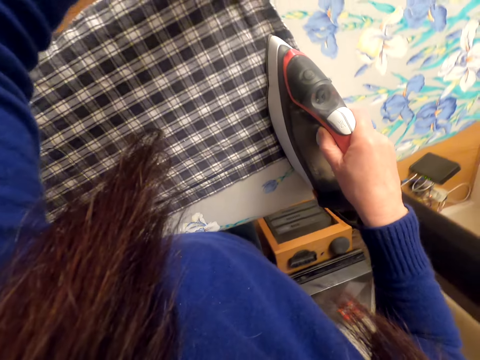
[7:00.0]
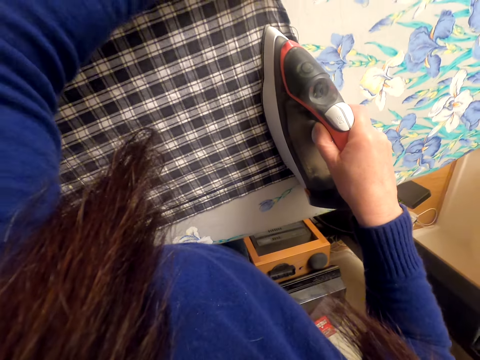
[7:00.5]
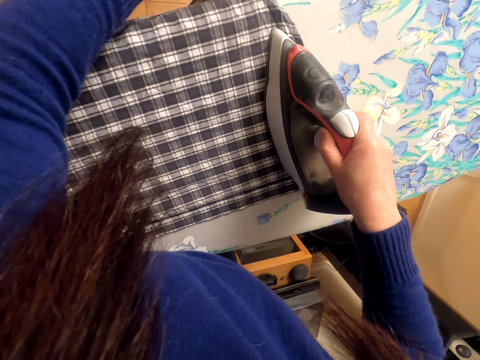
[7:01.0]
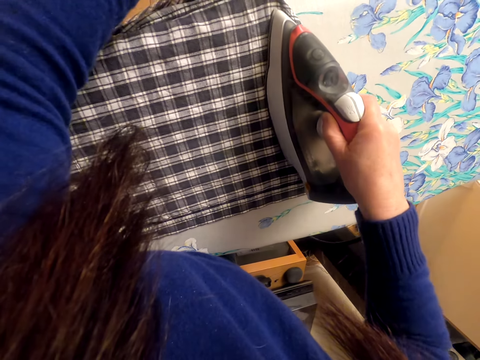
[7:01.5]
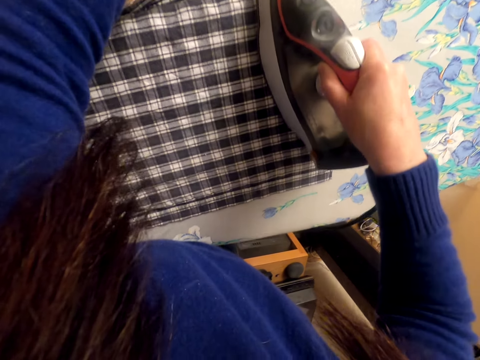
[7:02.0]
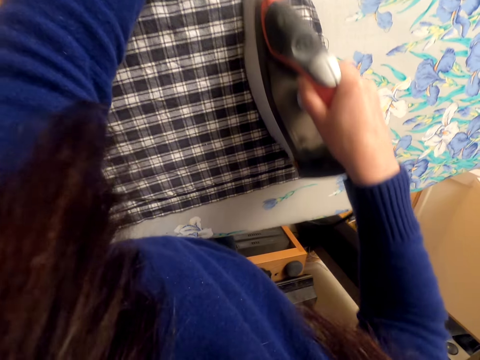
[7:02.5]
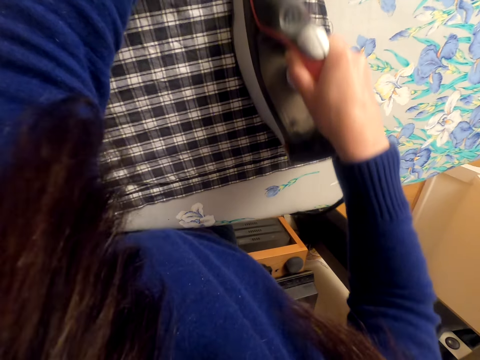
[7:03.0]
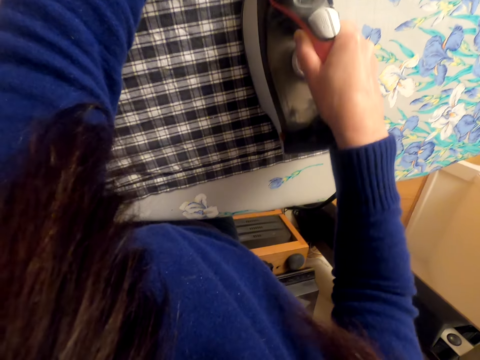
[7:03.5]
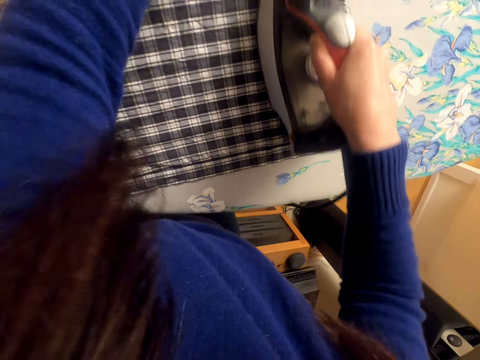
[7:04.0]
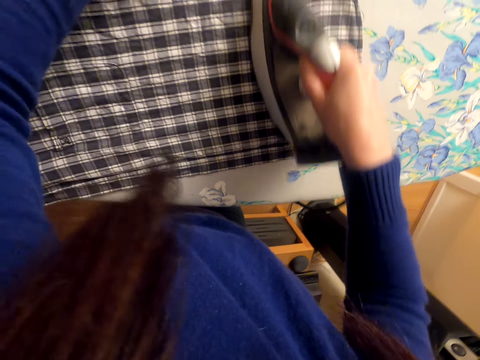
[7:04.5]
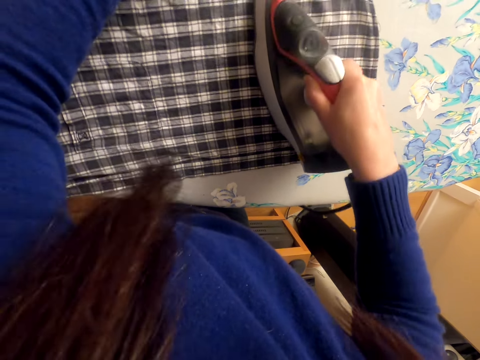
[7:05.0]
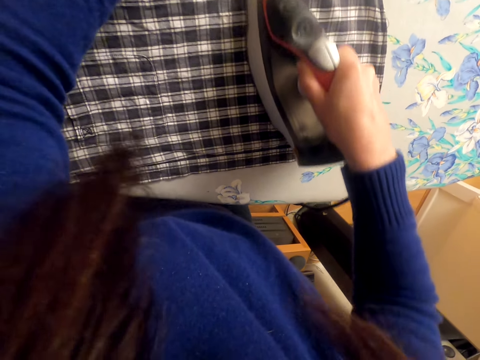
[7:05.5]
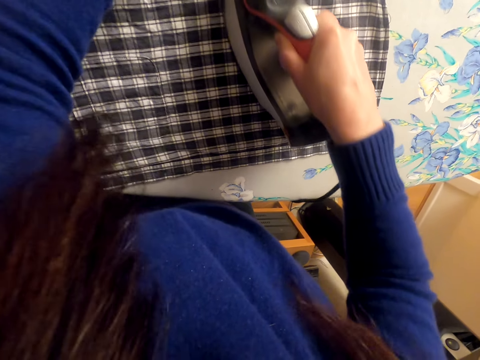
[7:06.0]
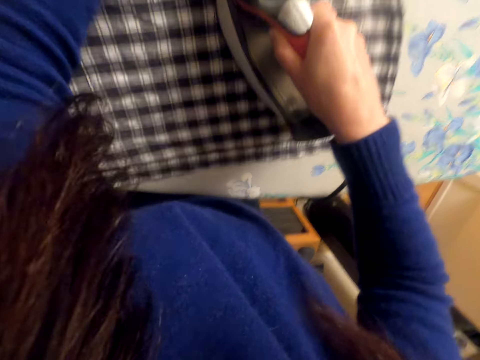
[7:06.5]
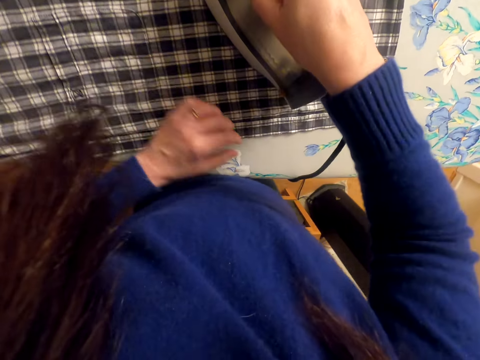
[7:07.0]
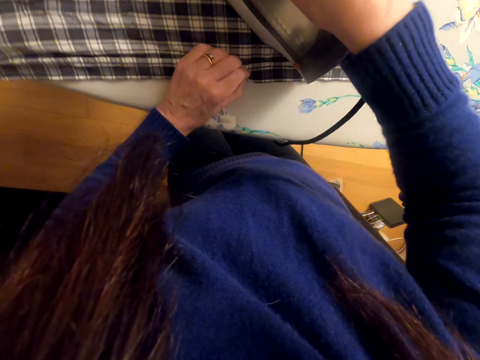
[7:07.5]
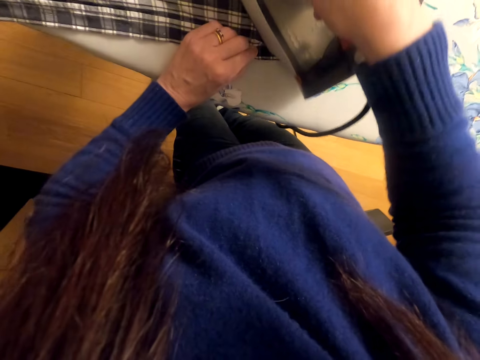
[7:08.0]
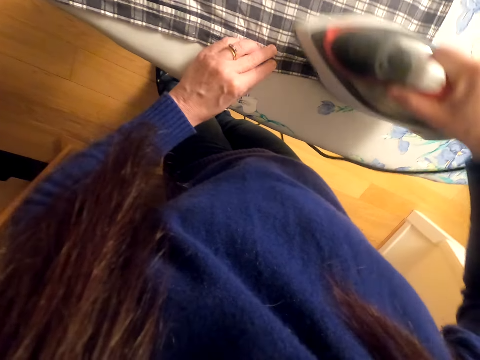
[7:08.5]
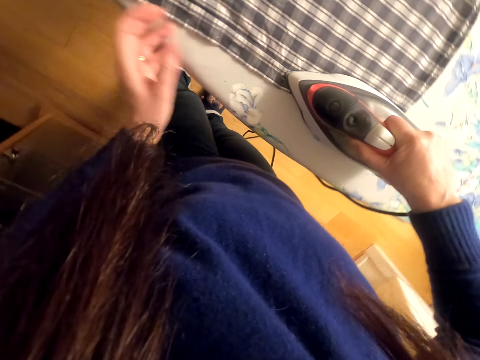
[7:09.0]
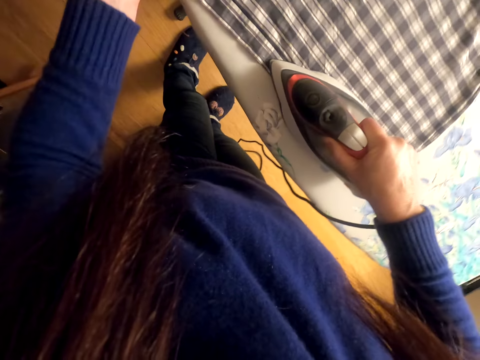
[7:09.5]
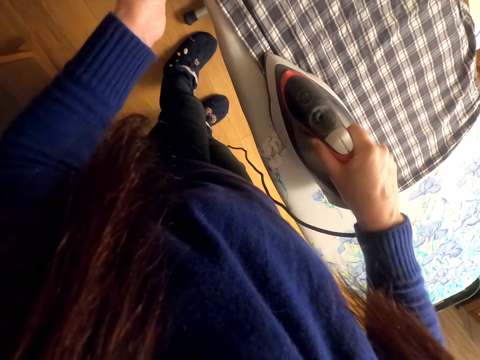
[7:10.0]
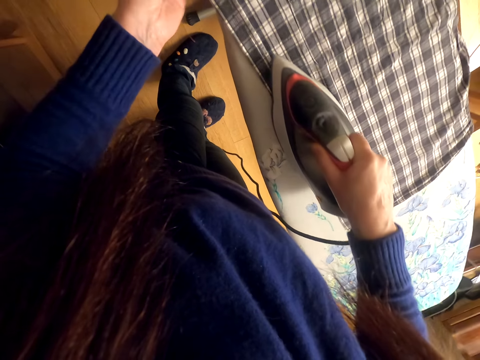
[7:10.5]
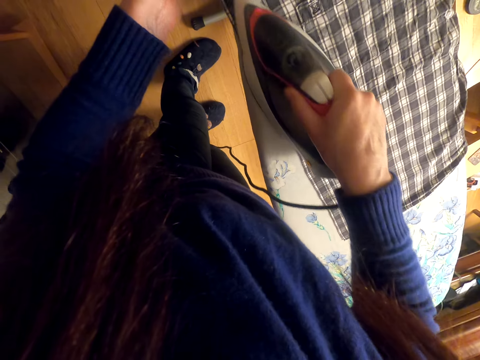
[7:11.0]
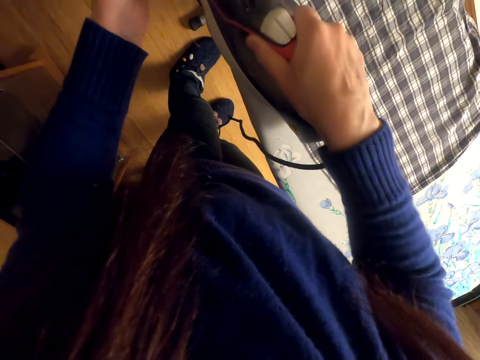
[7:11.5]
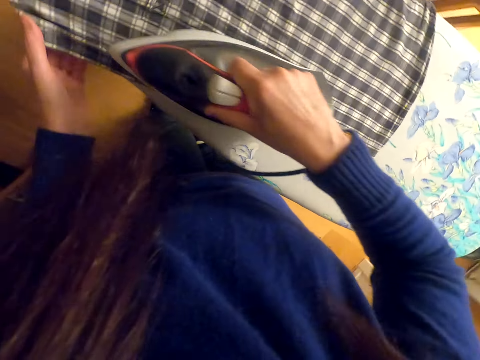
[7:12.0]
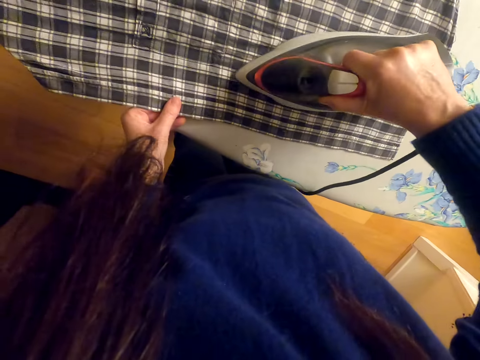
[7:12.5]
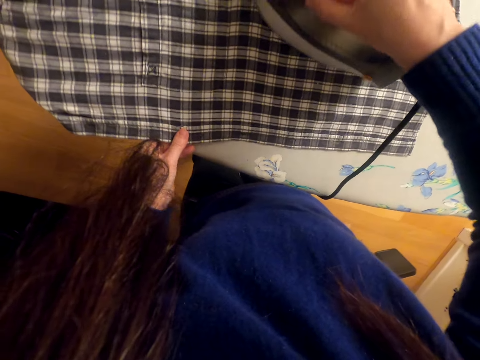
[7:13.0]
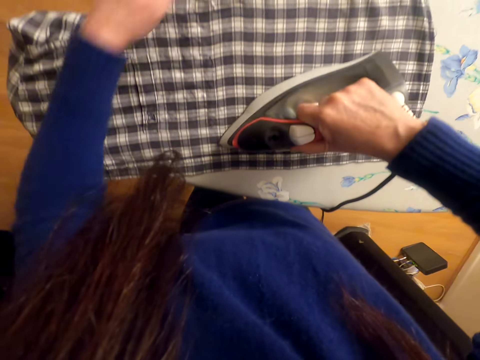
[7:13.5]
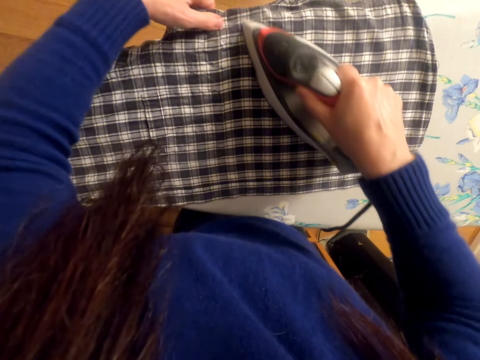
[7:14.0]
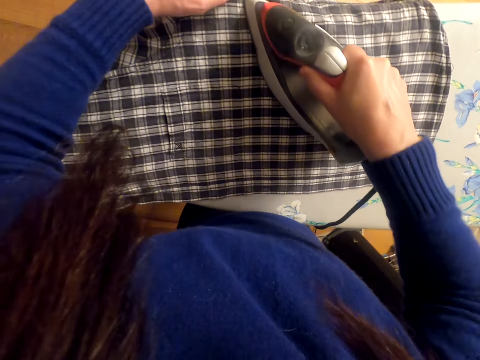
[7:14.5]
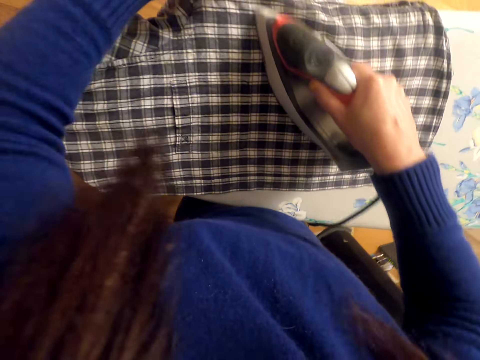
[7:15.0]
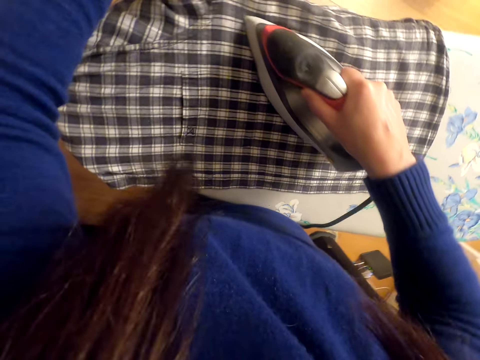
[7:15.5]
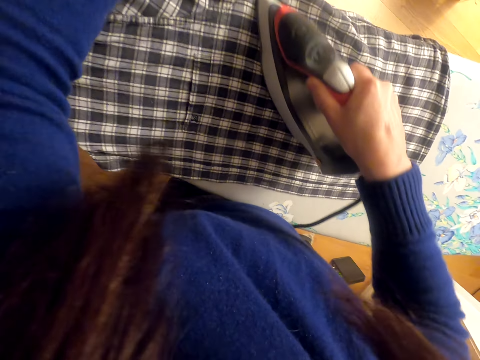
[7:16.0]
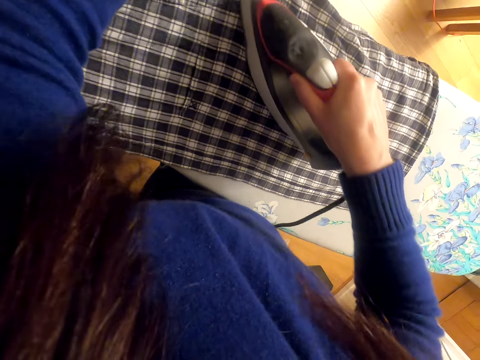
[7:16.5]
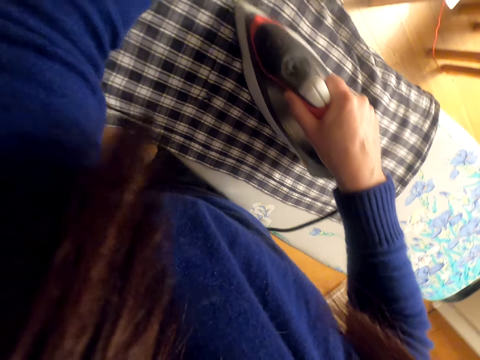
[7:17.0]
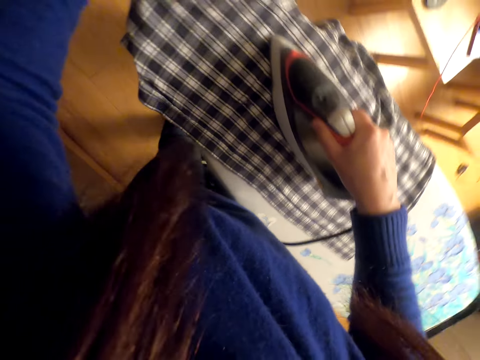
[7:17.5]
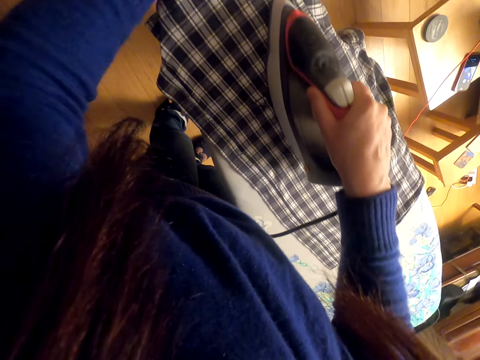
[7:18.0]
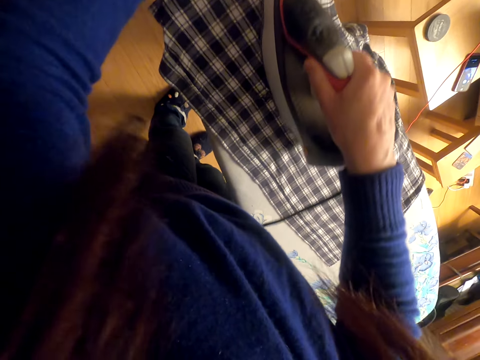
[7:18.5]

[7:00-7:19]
The camera wearer moves the left hand. They iron the cloth. They lift the left hand. They iron the cloth.

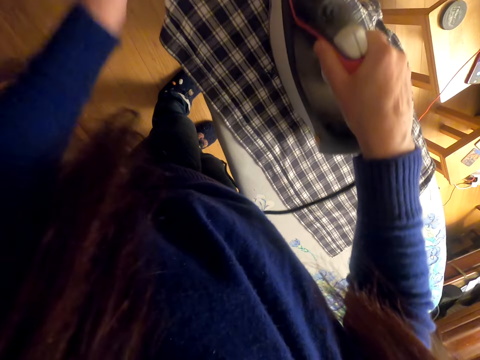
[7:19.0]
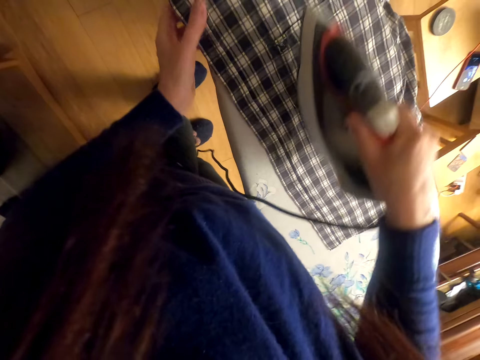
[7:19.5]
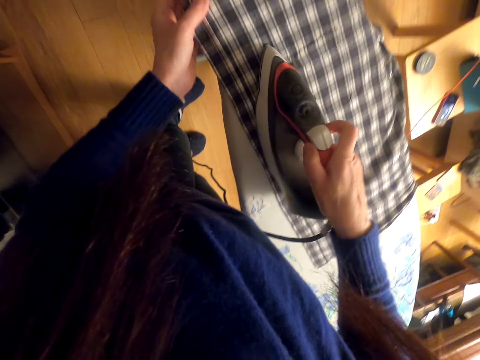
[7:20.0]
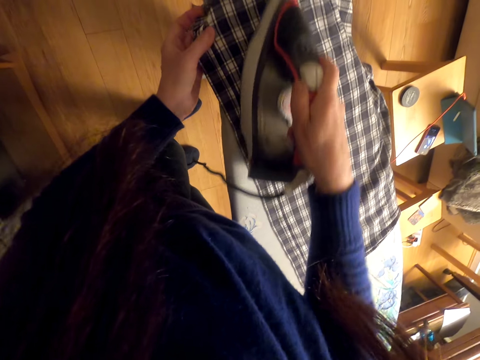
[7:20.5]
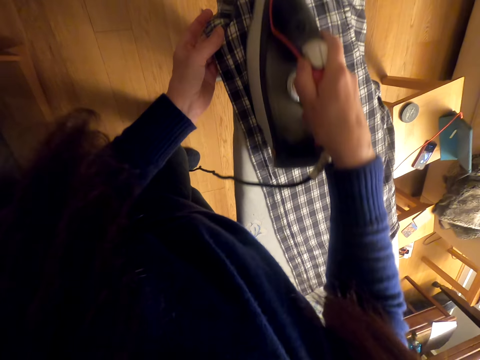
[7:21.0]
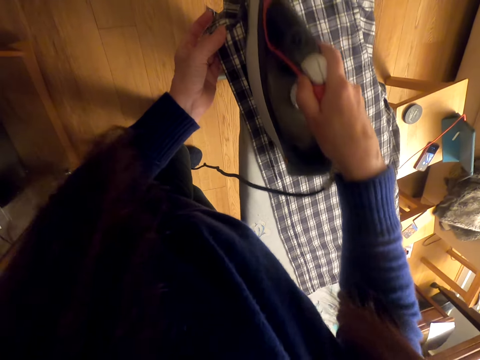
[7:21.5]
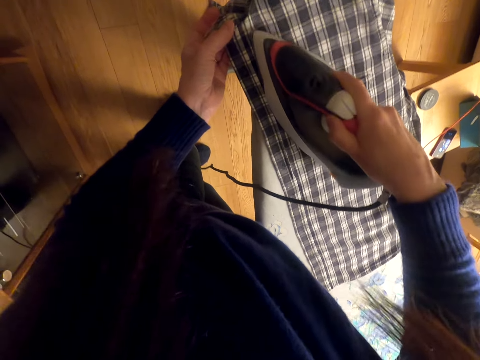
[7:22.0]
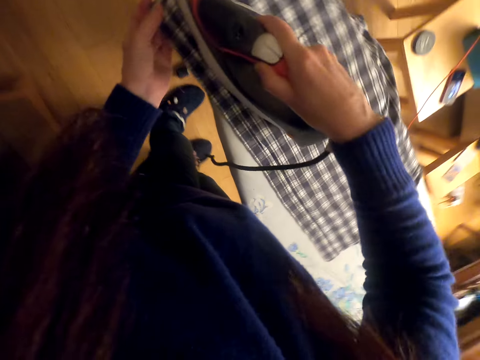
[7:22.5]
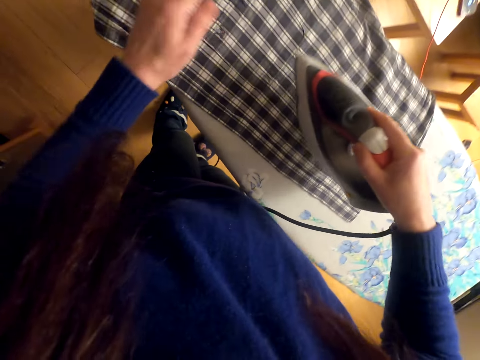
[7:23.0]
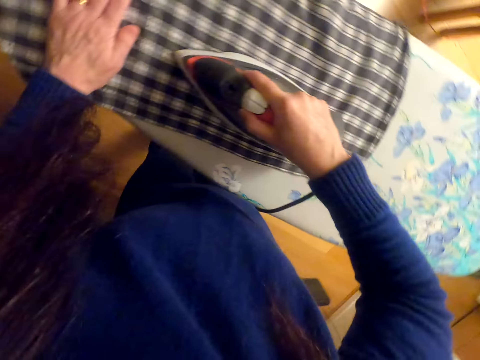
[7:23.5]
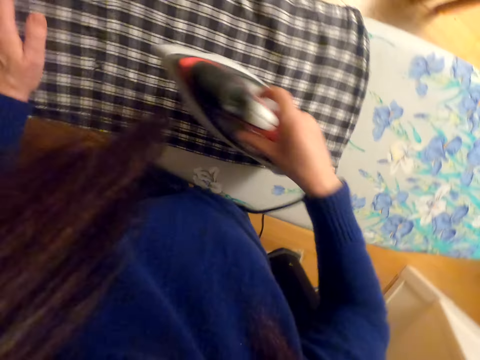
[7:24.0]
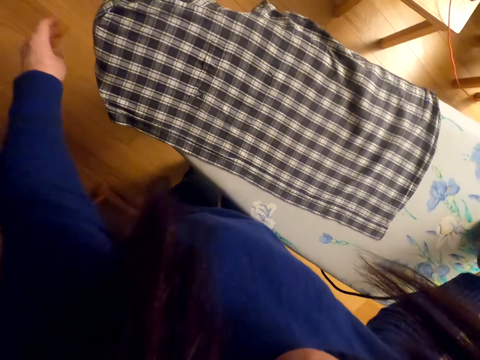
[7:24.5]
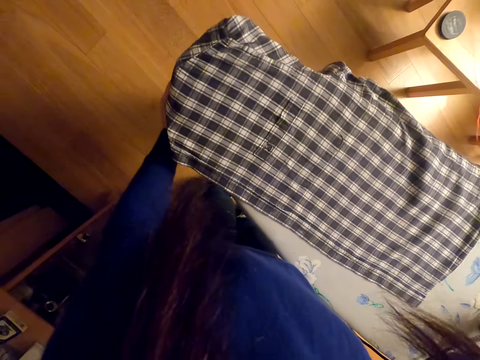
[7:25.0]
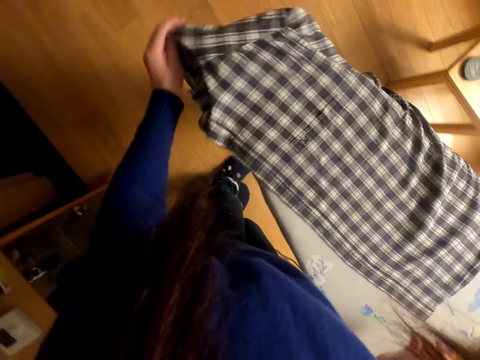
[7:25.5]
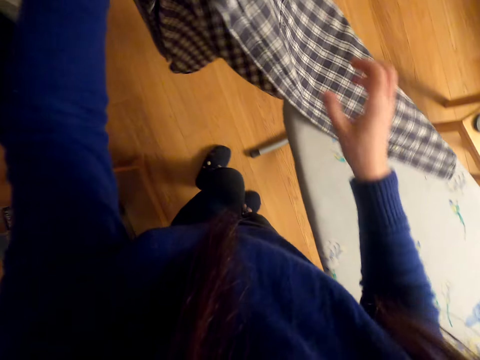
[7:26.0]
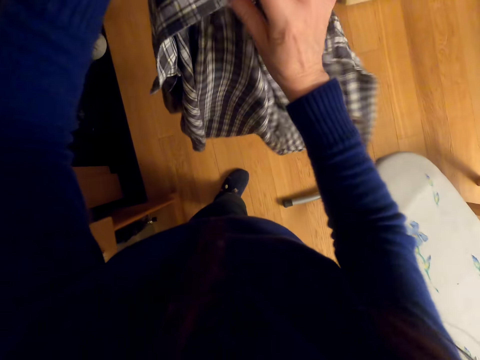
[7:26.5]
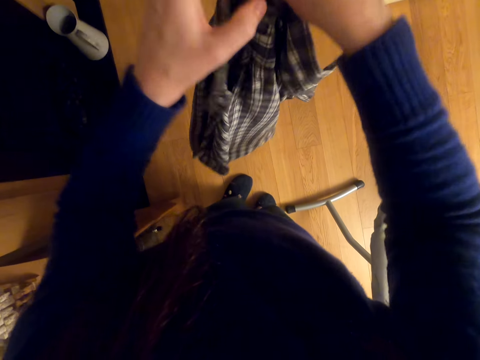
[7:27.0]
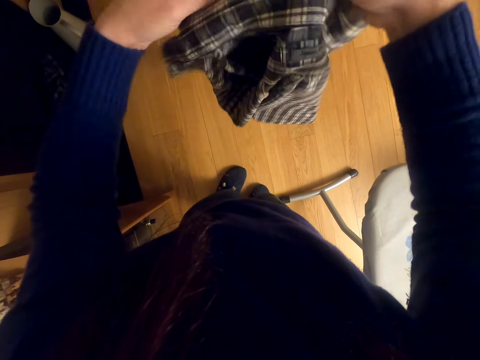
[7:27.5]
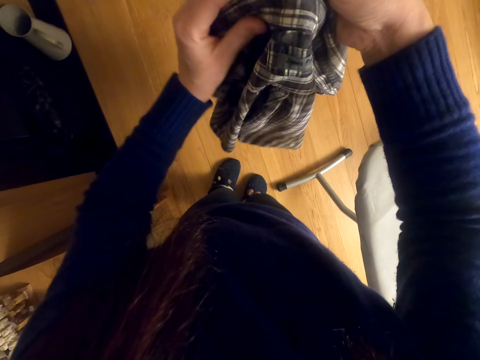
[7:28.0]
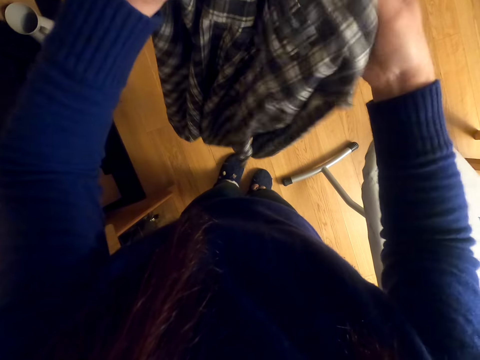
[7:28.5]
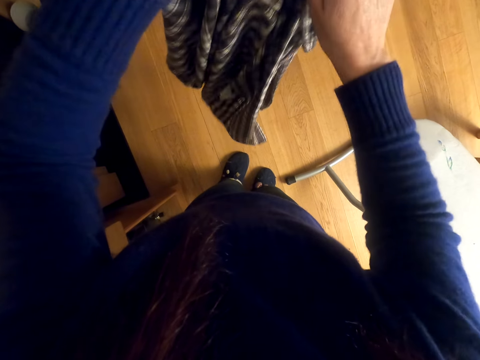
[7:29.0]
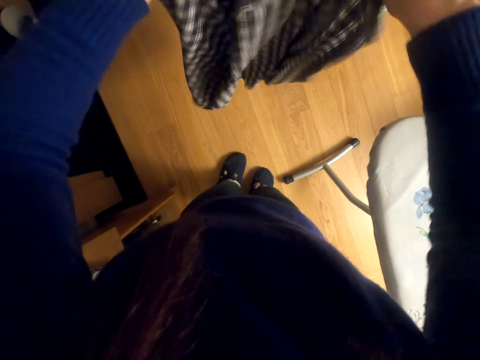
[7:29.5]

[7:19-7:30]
The camera wearer lifts the iron box. They iron the cloth. They put the iron on the ironing table. They lift the iron box. They move the left hand. They pick up the shirt. They hold the shirt with both hands. They adjust the shirt. They stretch the shirt.
